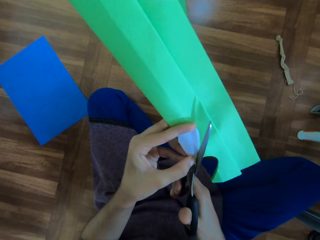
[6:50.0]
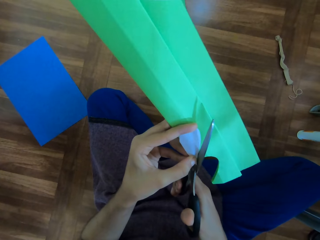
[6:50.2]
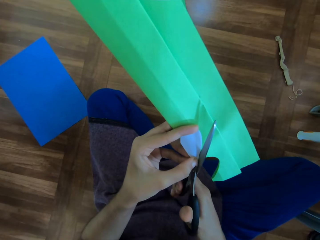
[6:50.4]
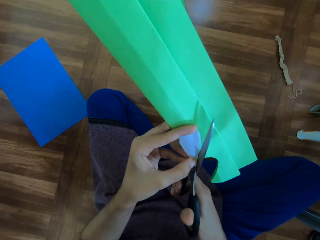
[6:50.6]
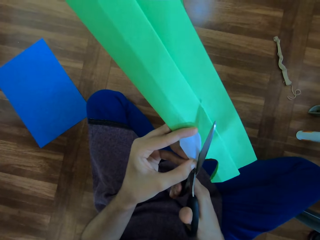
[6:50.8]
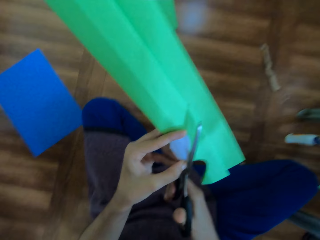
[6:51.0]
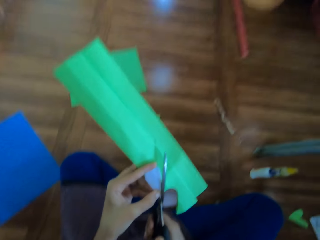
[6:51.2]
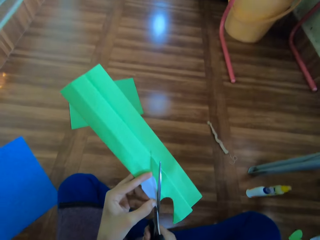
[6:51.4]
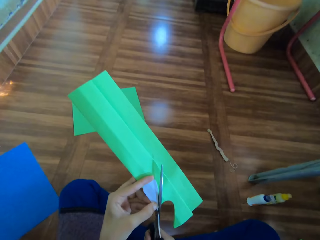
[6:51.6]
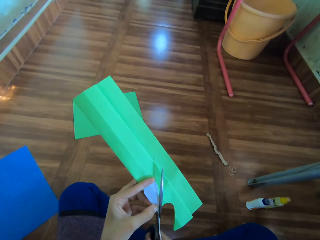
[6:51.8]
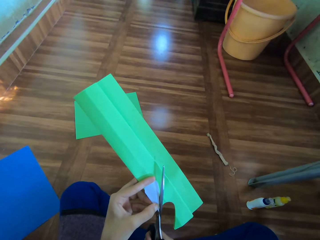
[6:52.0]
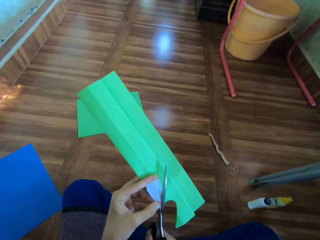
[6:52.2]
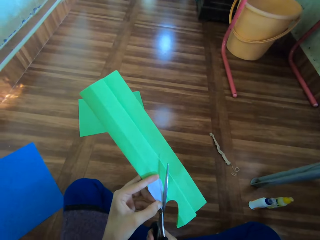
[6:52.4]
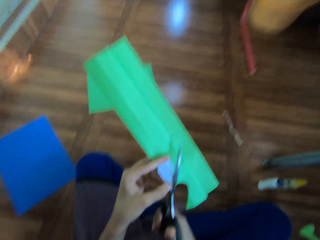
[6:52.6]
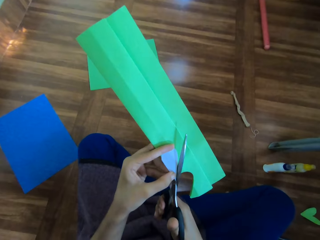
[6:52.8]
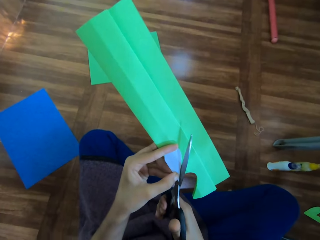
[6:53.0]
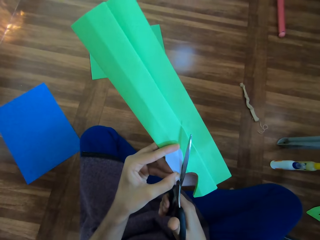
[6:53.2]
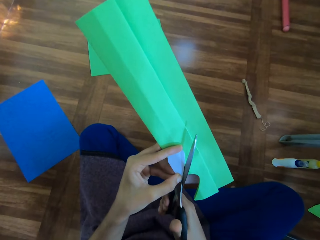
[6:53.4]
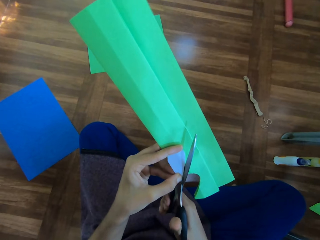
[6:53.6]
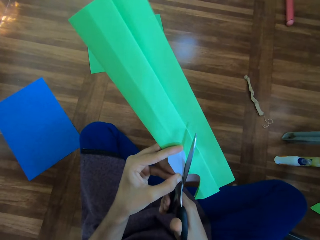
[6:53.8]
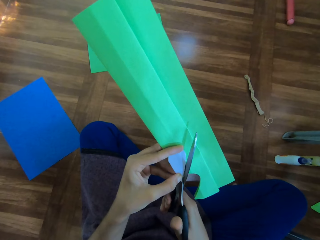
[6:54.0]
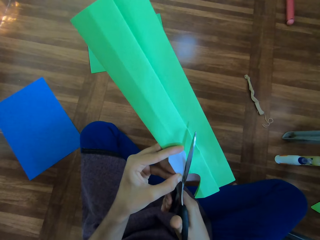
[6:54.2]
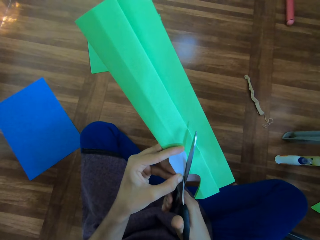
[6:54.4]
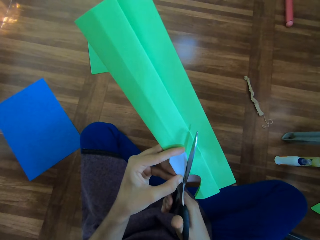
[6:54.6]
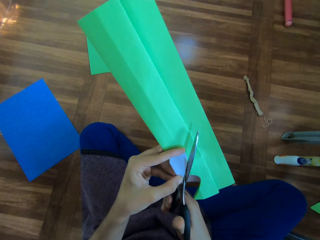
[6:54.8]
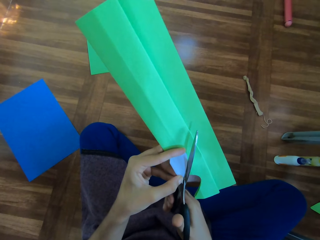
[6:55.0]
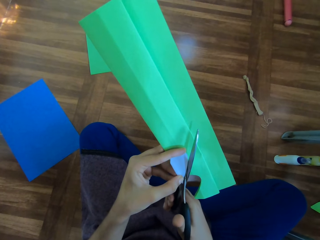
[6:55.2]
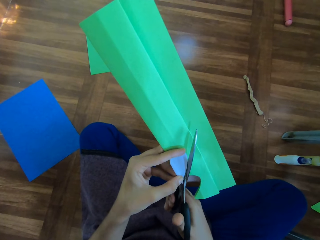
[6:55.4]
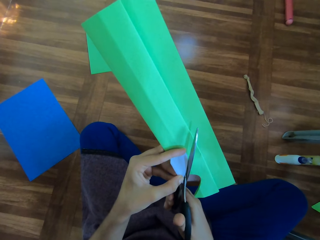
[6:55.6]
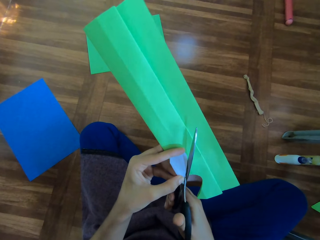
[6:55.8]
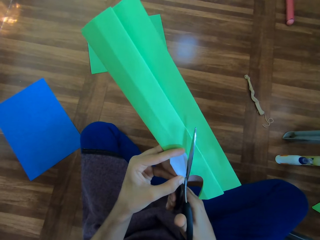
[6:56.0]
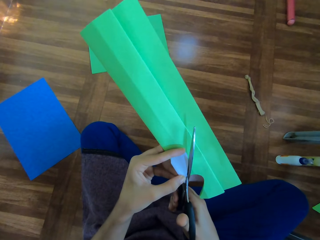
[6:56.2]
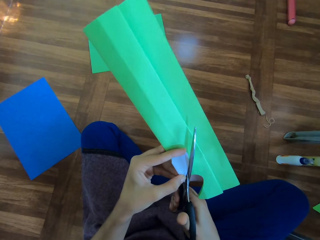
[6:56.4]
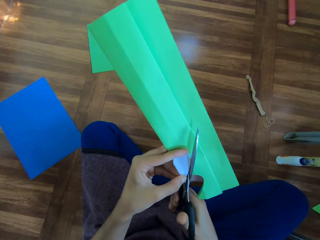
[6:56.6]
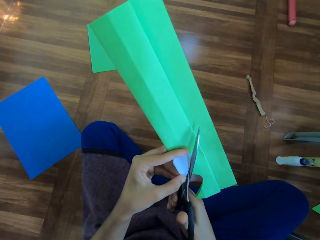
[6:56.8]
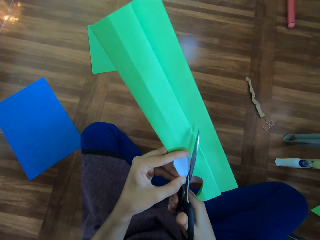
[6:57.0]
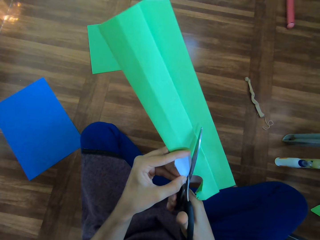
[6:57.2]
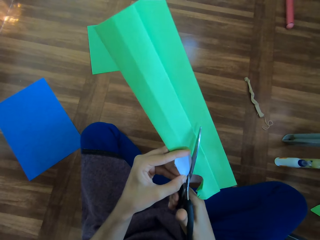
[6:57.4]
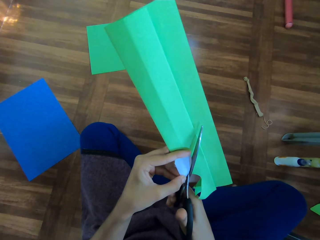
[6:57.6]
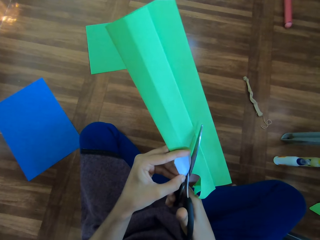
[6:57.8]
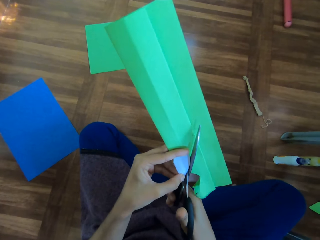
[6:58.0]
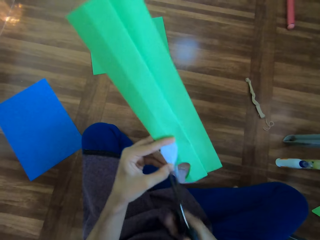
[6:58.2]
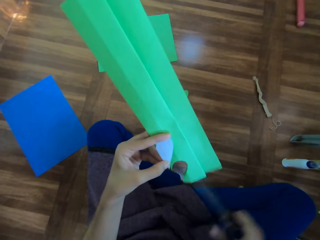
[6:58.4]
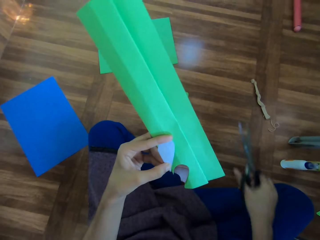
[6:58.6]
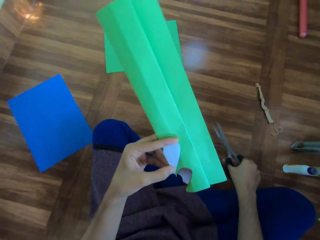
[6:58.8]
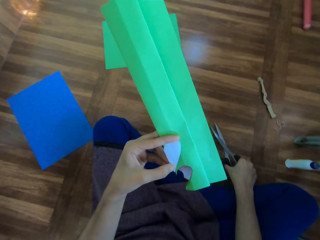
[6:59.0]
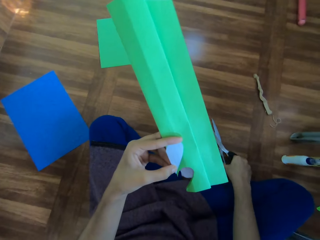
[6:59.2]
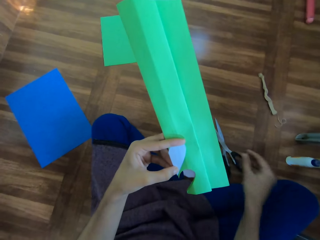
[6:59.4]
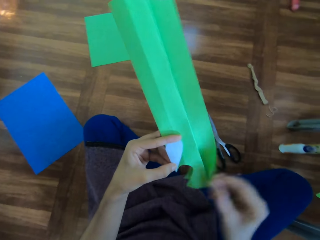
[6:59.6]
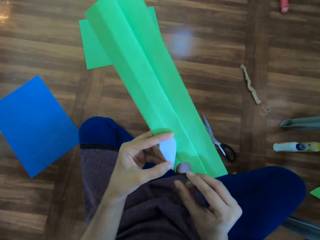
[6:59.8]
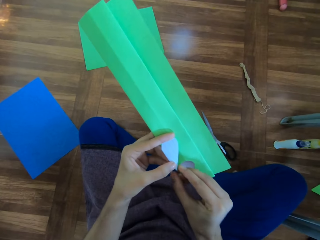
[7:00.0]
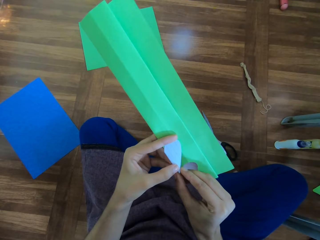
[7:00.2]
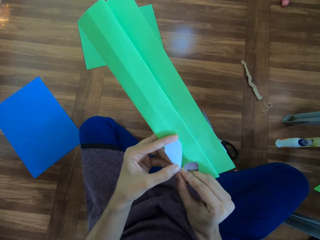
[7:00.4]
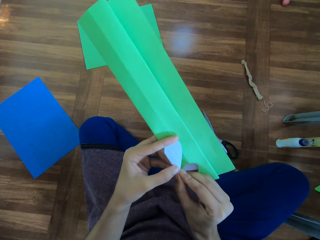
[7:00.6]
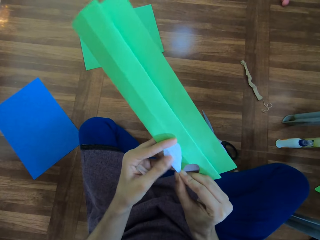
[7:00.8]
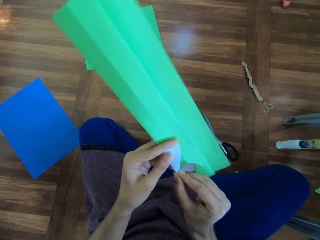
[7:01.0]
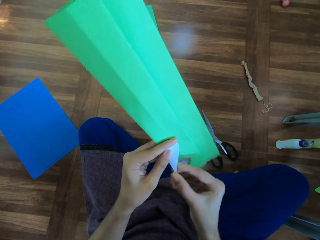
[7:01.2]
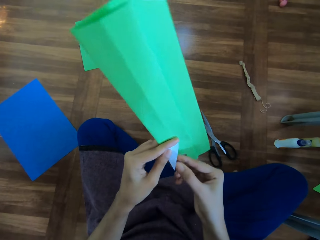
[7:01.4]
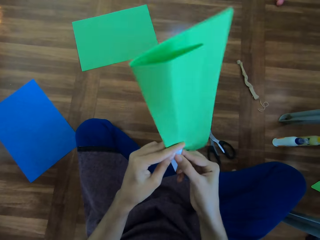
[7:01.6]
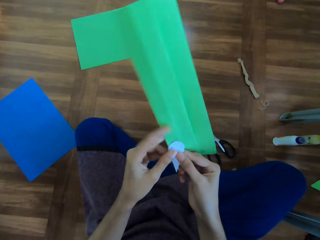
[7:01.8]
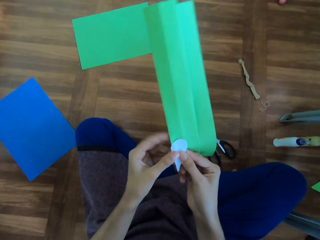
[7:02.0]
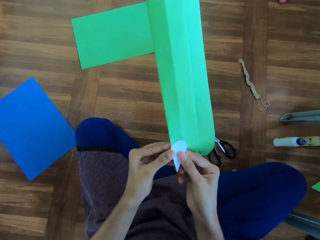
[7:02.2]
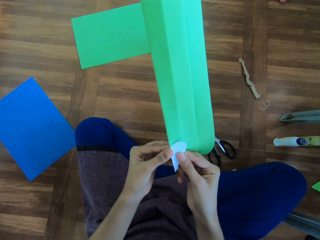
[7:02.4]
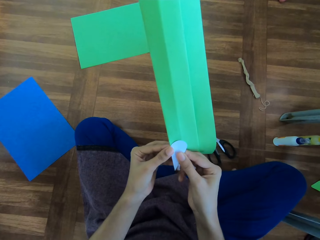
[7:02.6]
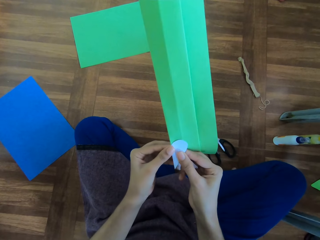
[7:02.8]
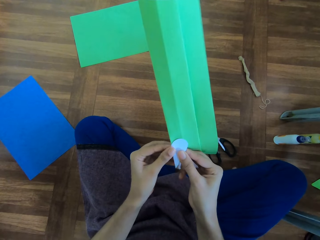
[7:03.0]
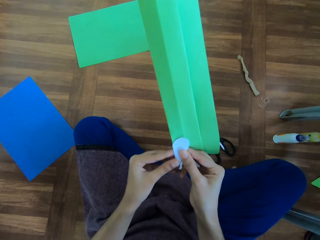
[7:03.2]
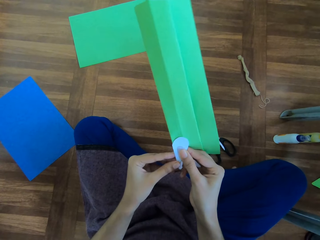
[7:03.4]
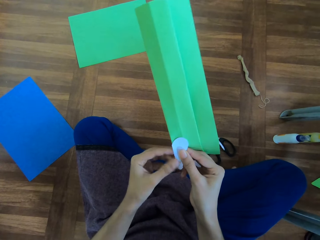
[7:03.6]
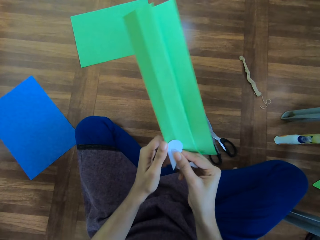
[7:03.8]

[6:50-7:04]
The camera wearer places the scissors on the floor. She adjusts the piece of paper in her hand.

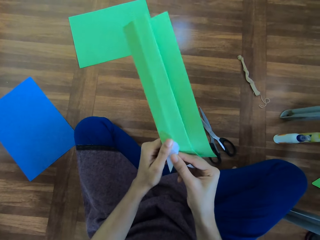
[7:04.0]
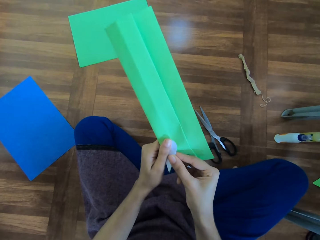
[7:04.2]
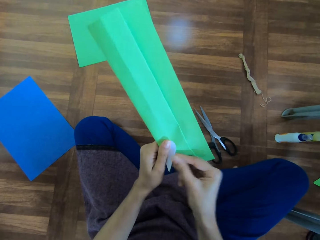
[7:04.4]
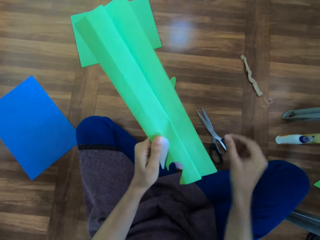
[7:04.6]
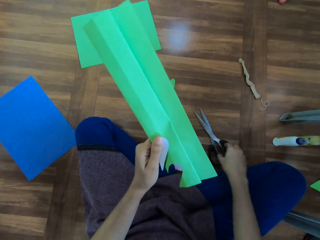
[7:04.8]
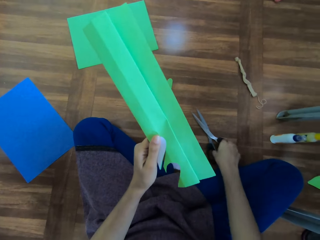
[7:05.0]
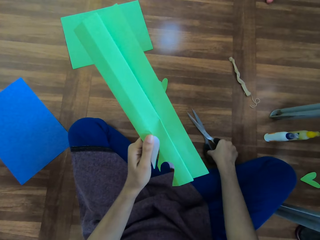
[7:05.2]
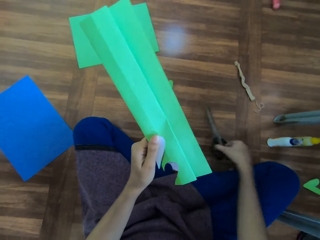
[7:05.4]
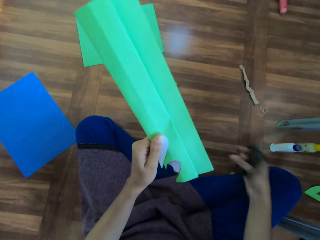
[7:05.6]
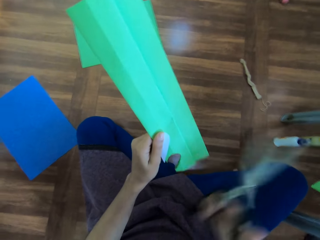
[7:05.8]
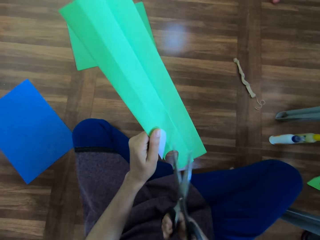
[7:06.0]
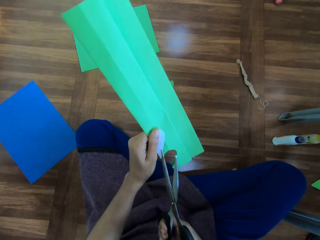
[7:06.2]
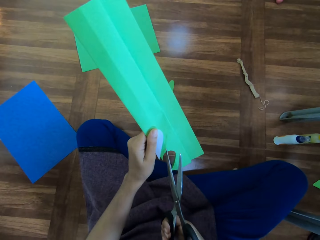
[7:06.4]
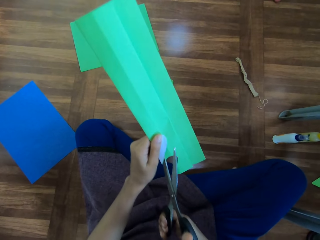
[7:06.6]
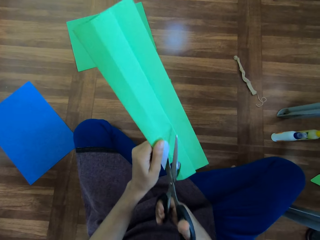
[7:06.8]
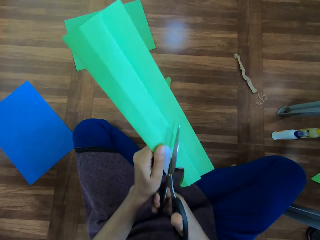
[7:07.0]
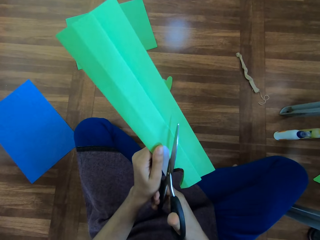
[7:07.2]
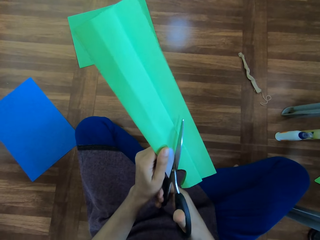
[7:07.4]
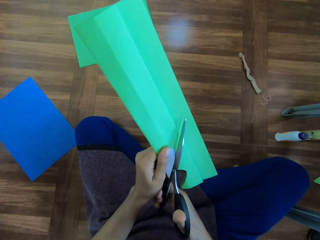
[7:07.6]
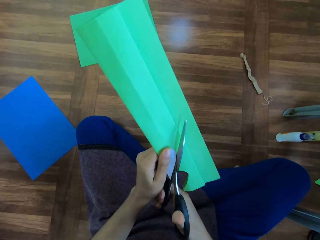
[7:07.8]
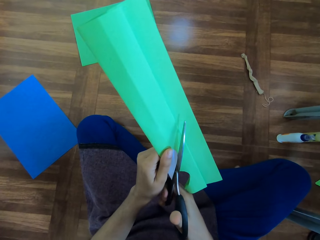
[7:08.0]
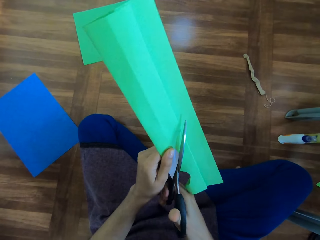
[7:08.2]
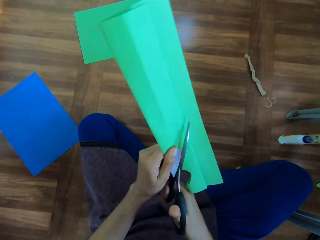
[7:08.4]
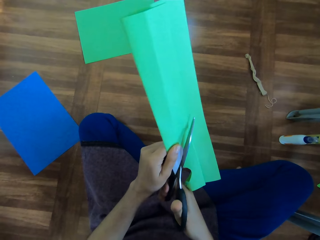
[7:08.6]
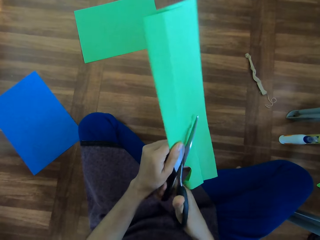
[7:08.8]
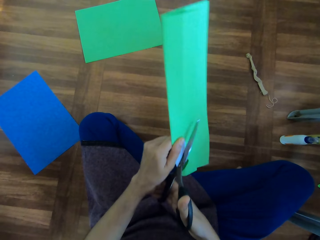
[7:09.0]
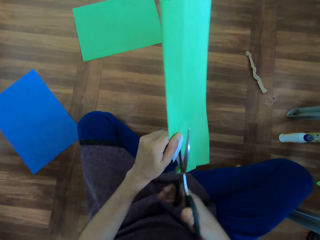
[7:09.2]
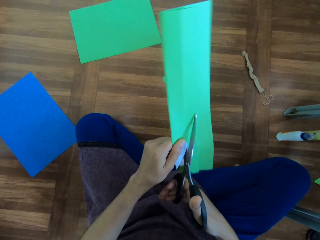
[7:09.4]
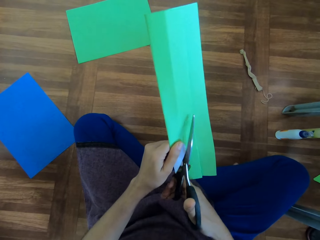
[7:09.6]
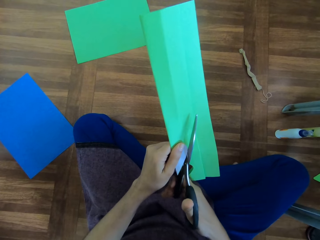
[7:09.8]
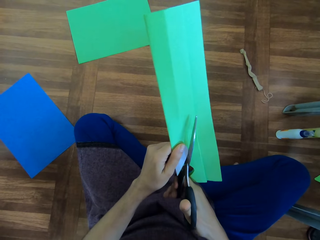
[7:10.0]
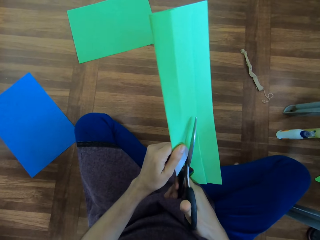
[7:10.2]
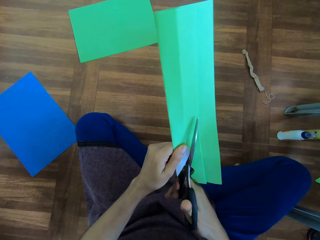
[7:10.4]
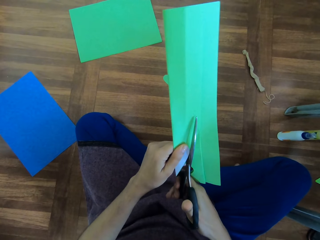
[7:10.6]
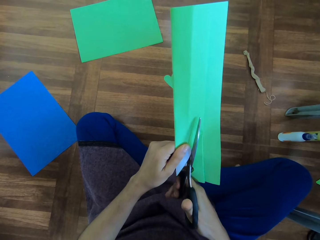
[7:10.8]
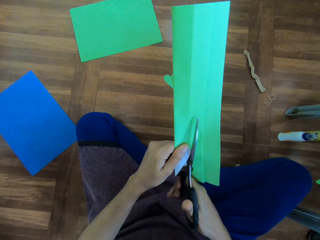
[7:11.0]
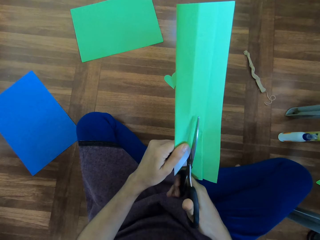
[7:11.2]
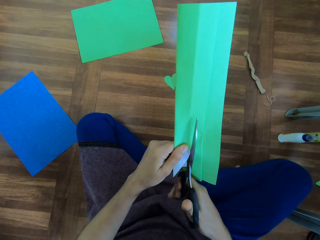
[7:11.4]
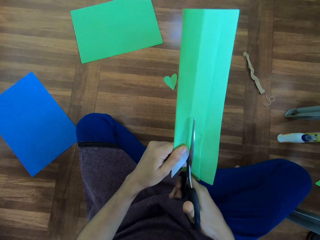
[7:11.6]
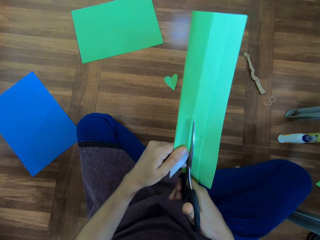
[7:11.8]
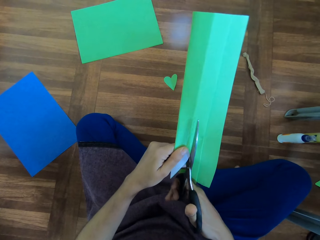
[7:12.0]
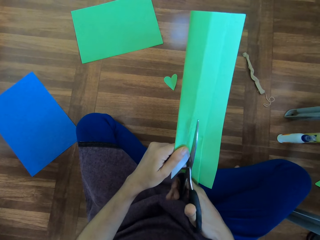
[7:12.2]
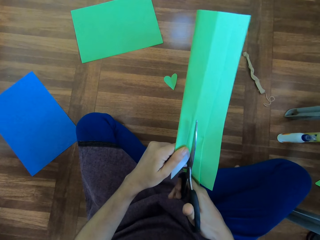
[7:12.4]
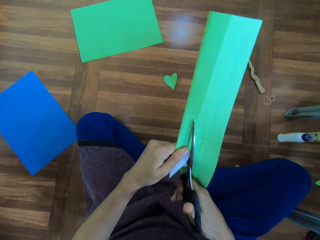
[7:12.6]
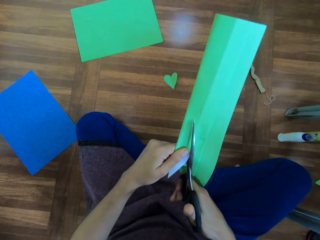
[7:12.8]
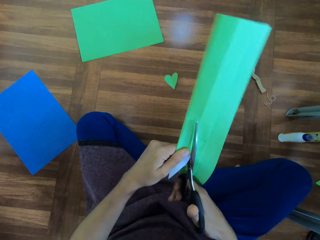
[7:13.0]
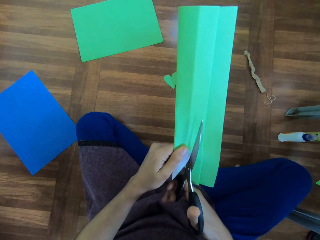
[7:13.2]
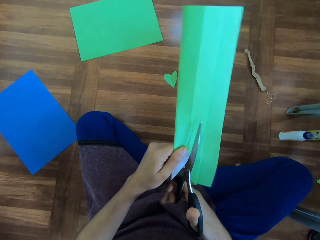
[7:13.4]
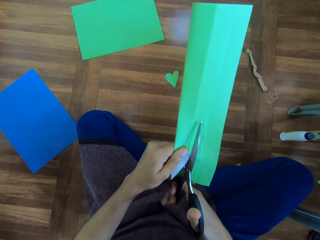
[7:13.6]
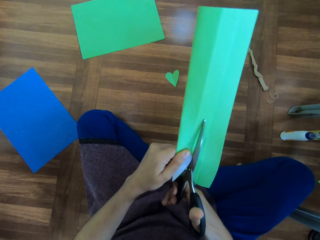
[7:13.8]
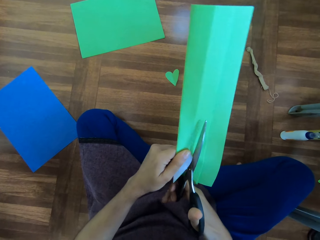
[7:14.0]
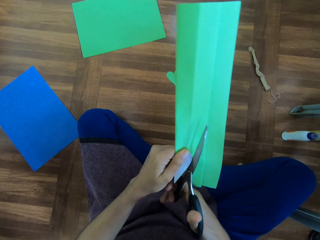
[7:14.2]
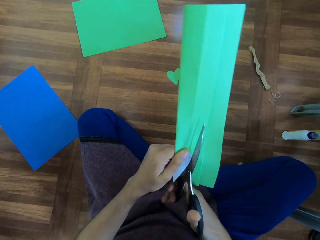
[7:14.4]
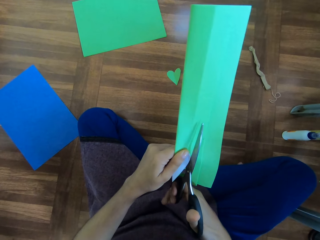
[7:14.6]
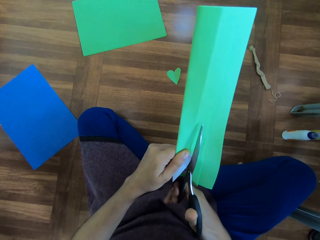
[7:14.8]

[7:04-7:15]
The camera wearer picks up a pair of scissors from the floor. They cut the paper with the scissors.
